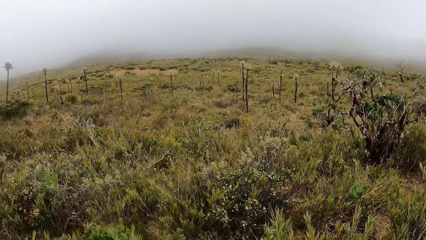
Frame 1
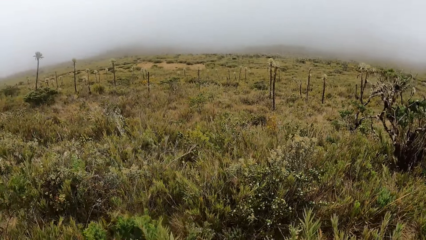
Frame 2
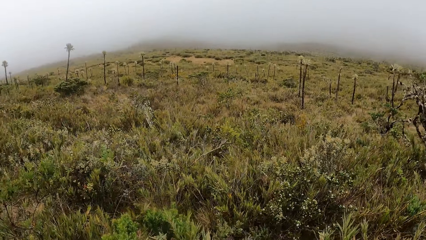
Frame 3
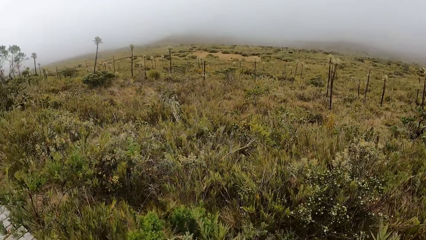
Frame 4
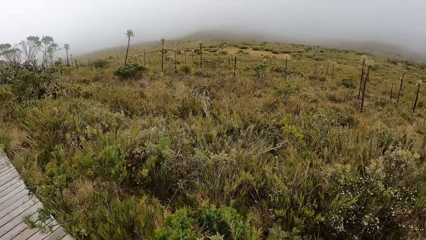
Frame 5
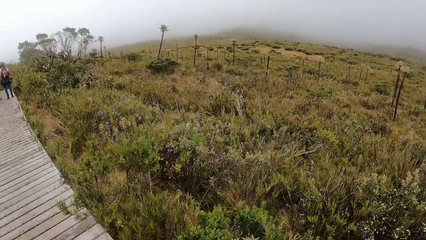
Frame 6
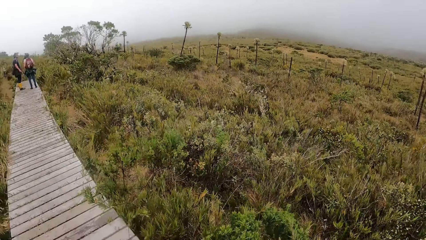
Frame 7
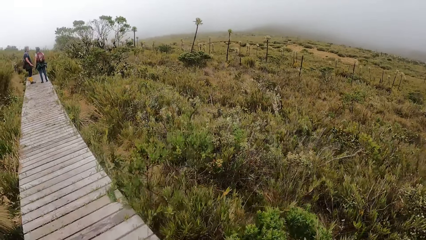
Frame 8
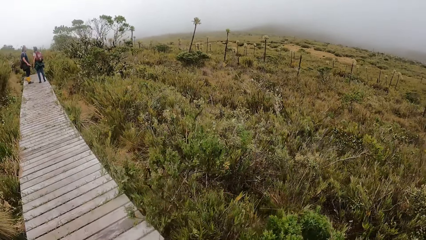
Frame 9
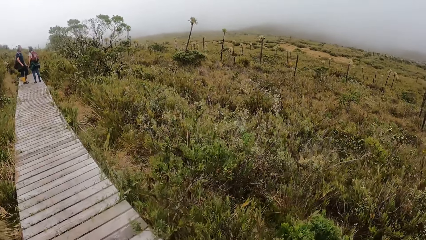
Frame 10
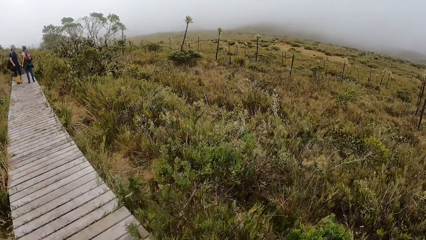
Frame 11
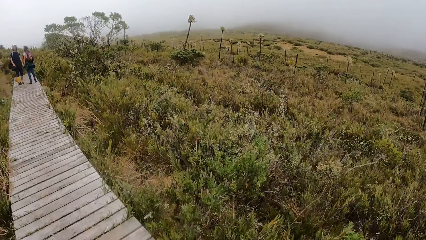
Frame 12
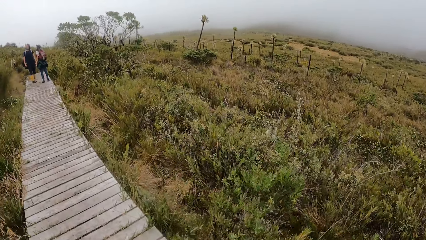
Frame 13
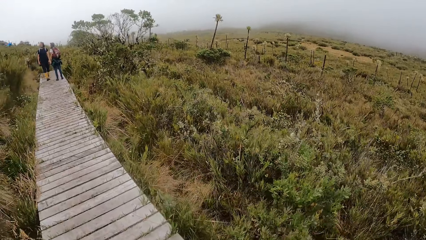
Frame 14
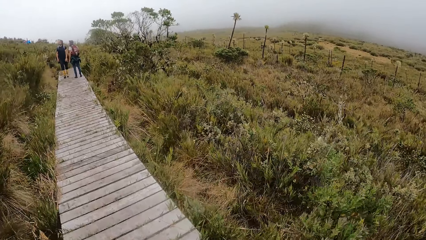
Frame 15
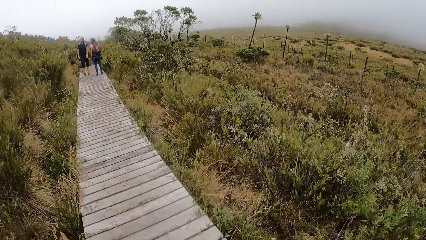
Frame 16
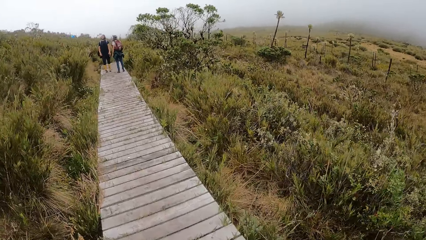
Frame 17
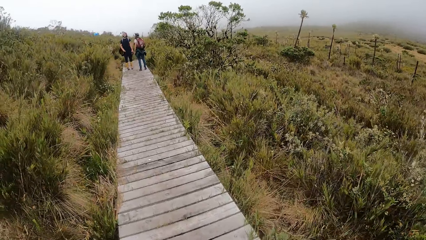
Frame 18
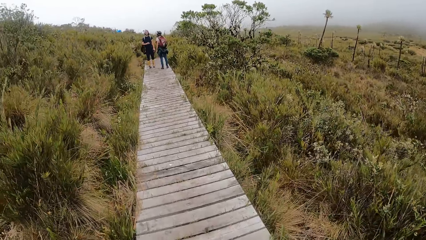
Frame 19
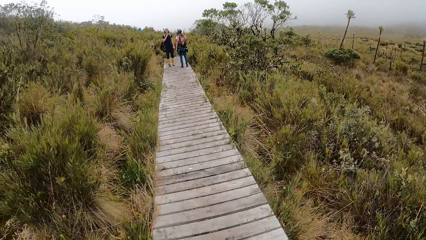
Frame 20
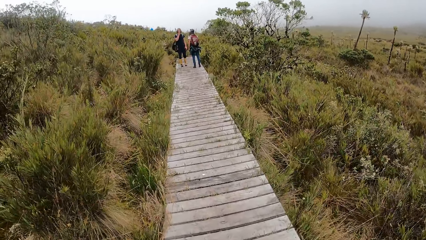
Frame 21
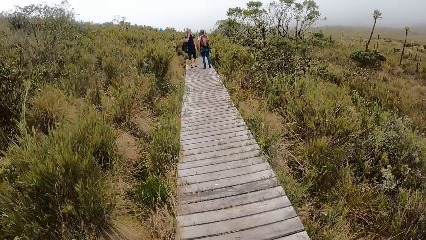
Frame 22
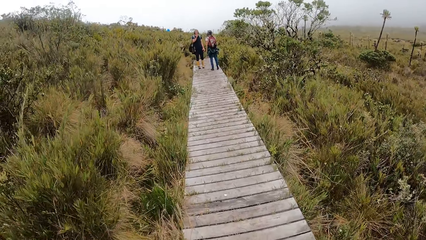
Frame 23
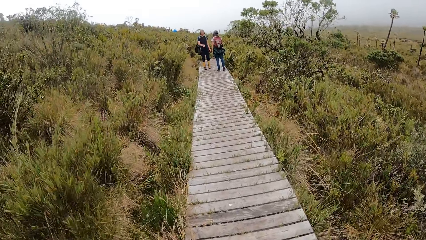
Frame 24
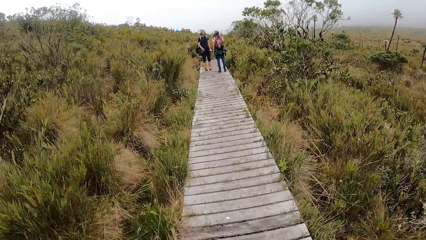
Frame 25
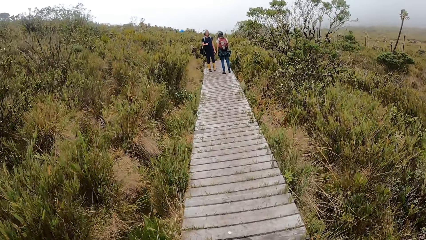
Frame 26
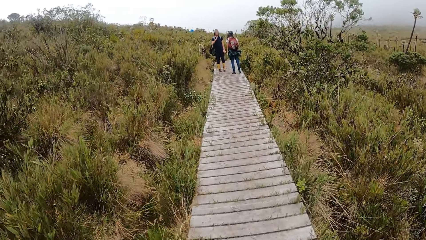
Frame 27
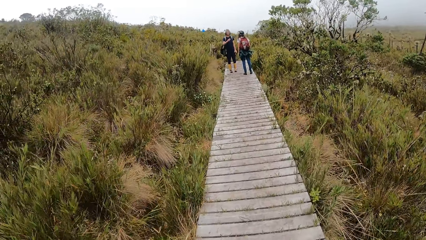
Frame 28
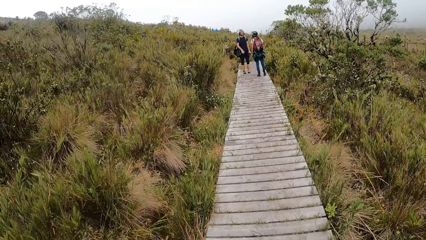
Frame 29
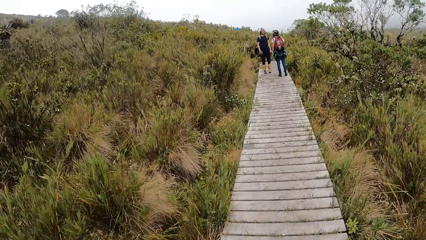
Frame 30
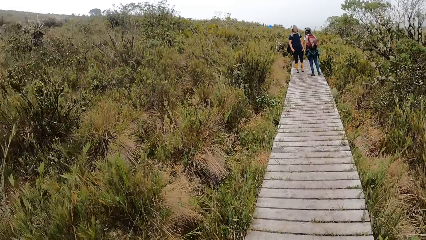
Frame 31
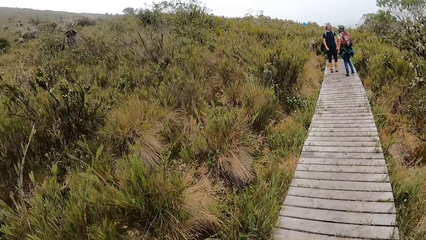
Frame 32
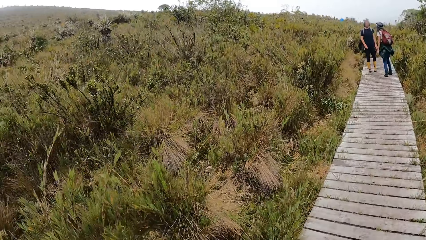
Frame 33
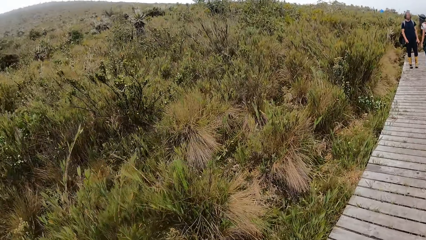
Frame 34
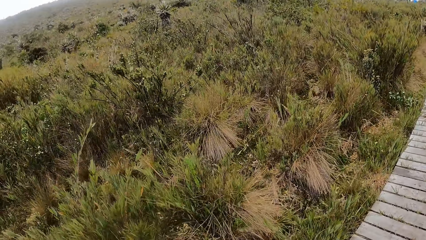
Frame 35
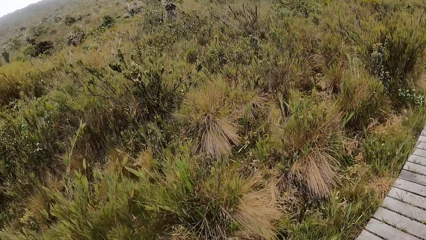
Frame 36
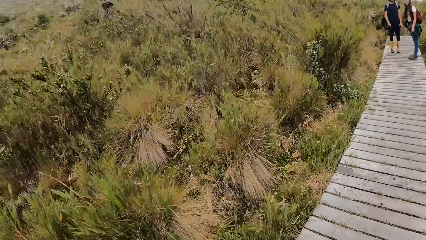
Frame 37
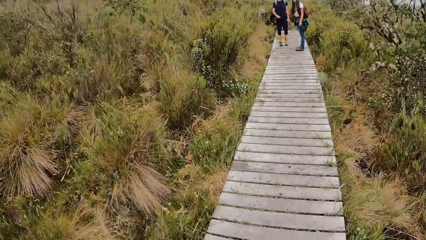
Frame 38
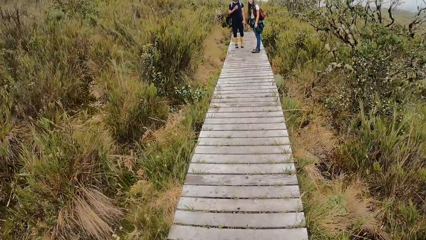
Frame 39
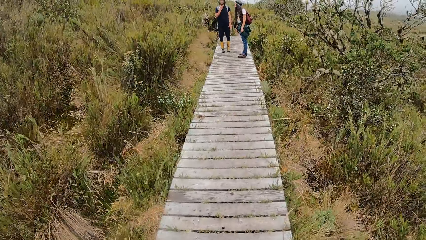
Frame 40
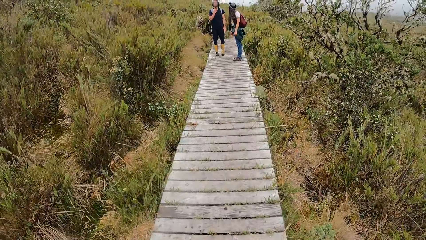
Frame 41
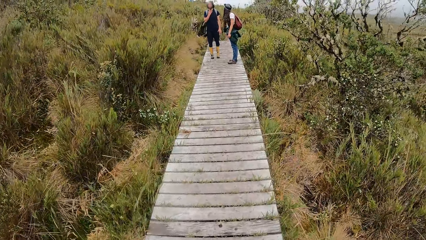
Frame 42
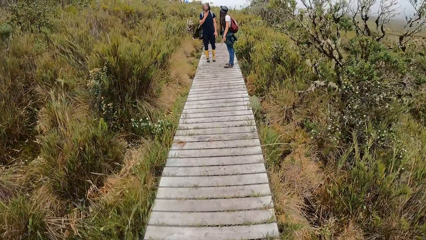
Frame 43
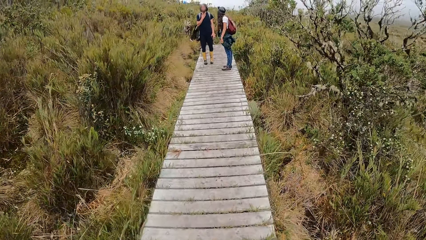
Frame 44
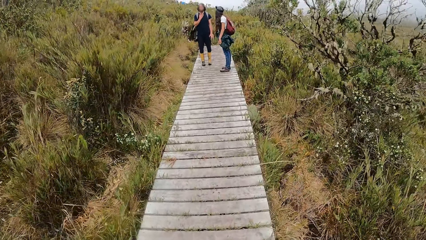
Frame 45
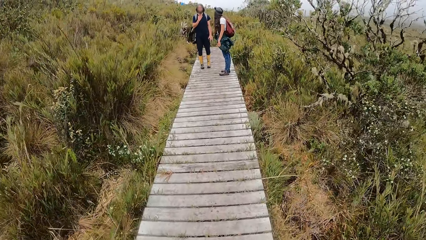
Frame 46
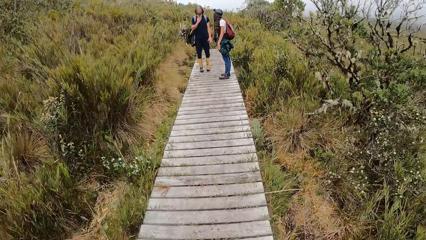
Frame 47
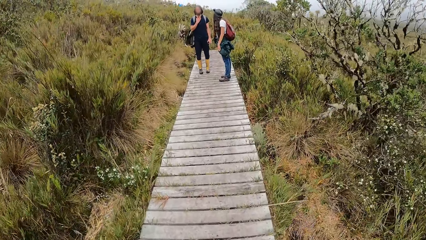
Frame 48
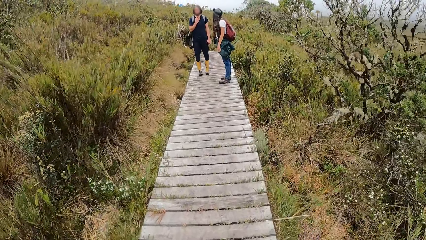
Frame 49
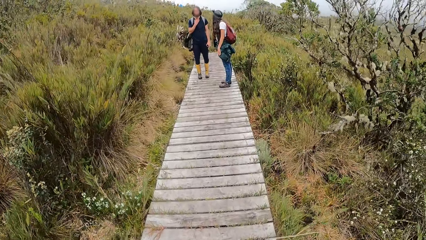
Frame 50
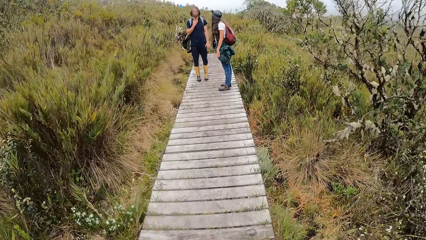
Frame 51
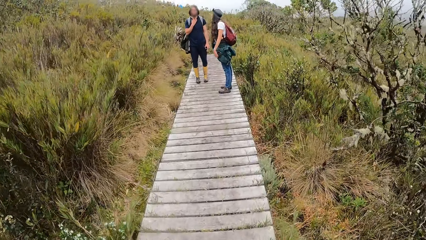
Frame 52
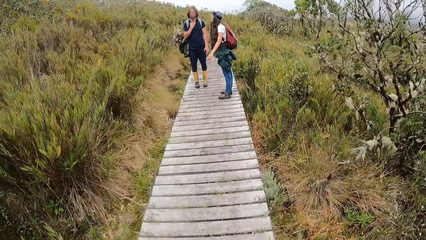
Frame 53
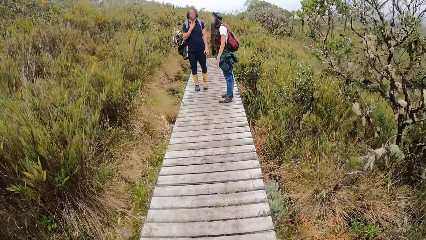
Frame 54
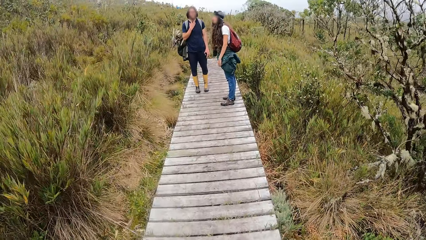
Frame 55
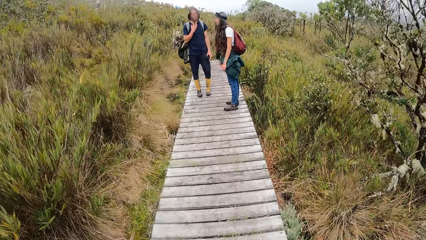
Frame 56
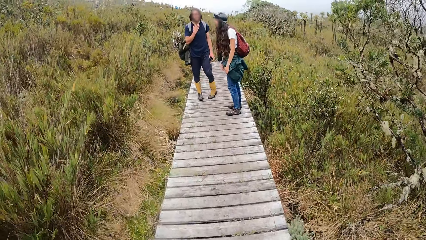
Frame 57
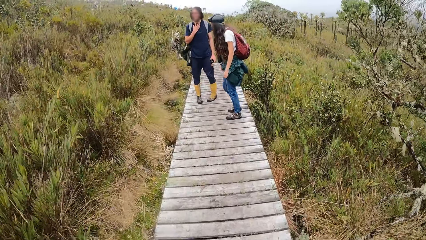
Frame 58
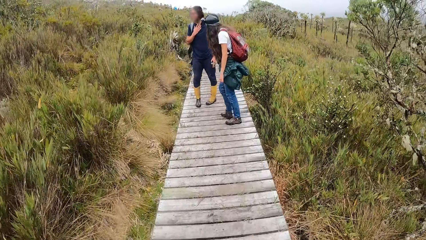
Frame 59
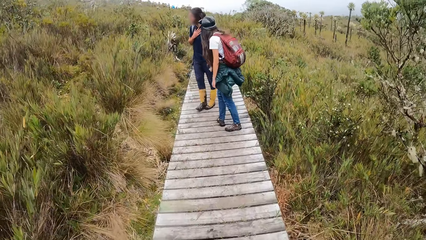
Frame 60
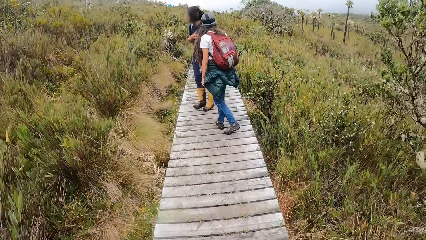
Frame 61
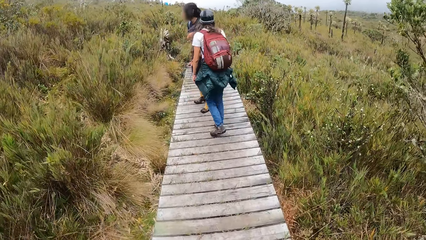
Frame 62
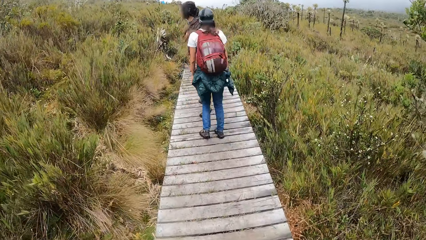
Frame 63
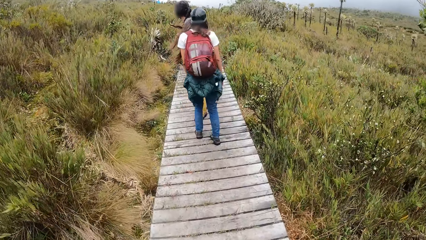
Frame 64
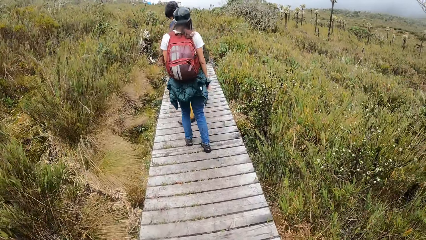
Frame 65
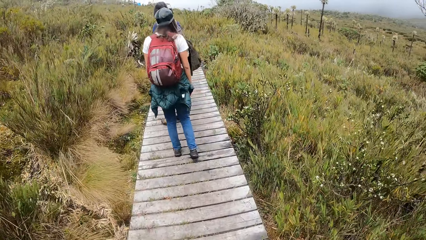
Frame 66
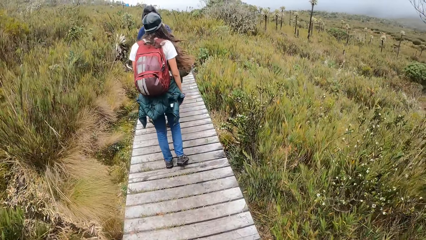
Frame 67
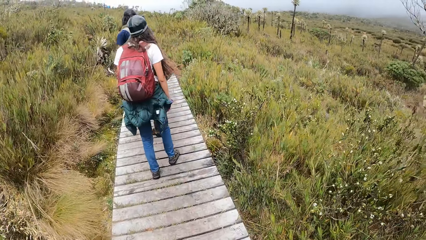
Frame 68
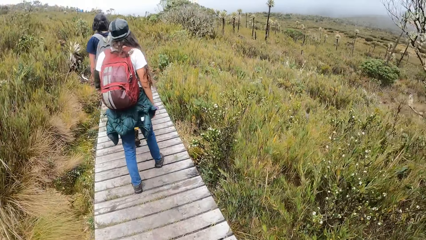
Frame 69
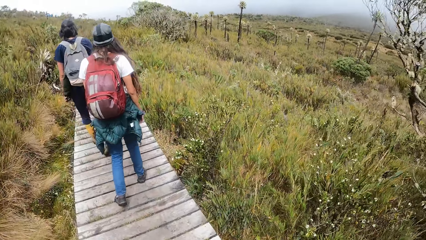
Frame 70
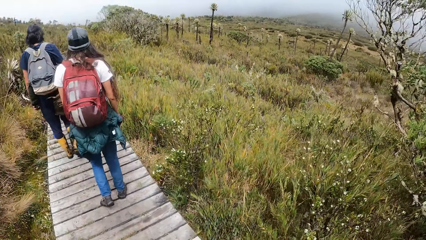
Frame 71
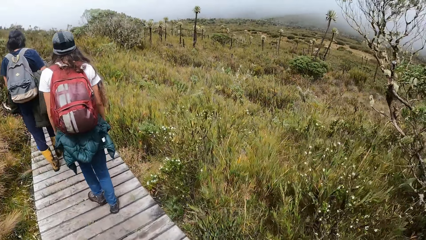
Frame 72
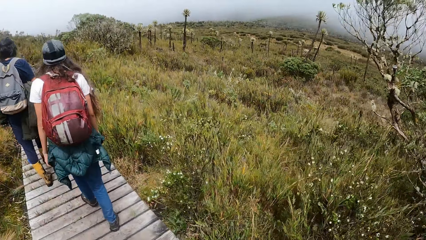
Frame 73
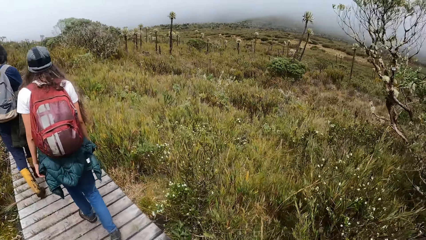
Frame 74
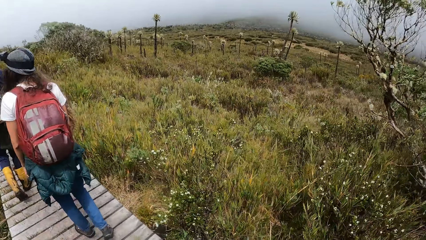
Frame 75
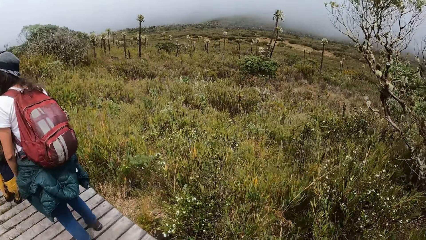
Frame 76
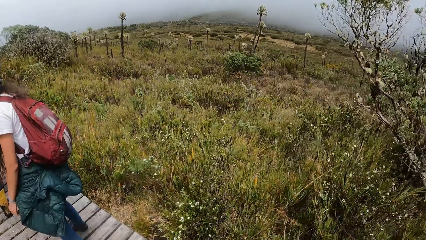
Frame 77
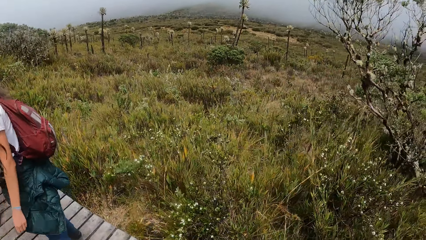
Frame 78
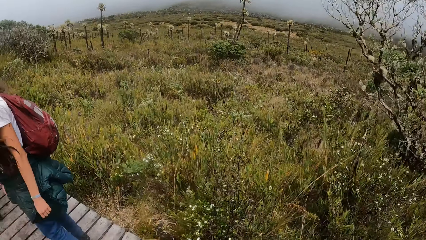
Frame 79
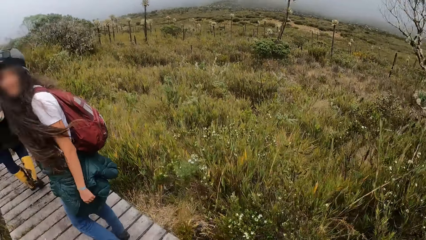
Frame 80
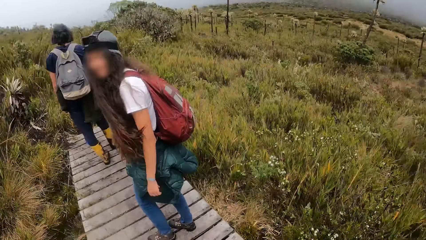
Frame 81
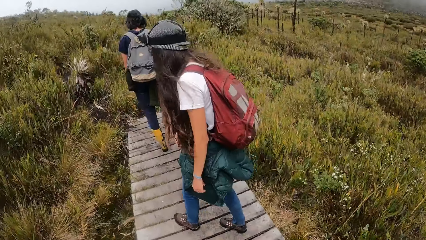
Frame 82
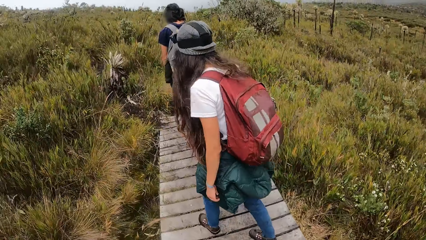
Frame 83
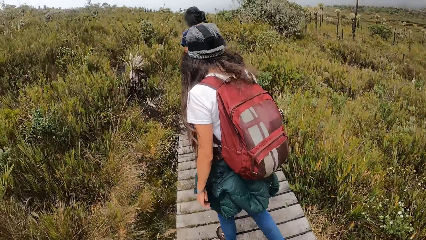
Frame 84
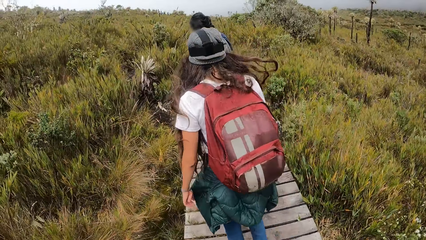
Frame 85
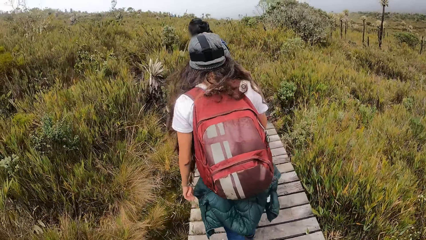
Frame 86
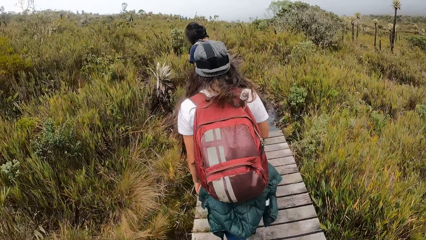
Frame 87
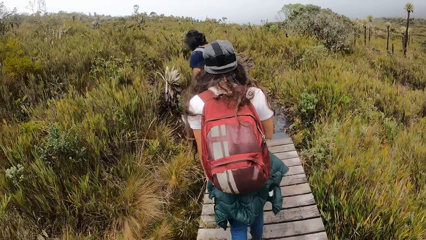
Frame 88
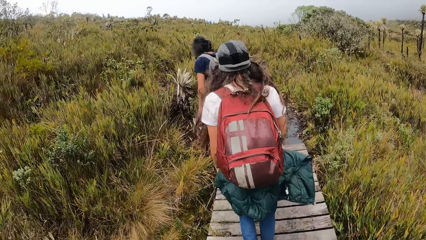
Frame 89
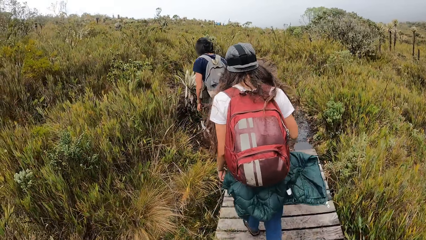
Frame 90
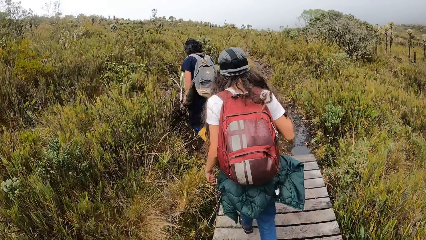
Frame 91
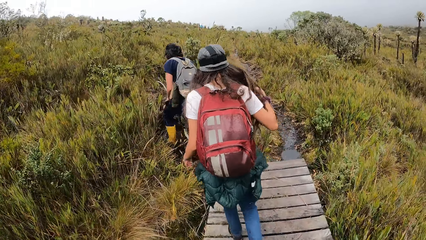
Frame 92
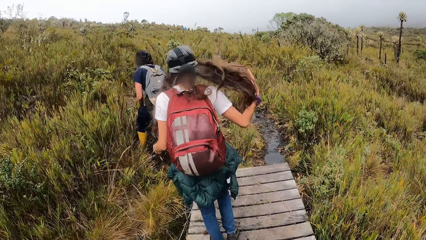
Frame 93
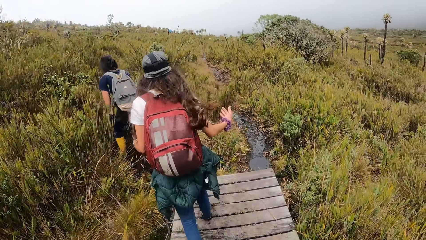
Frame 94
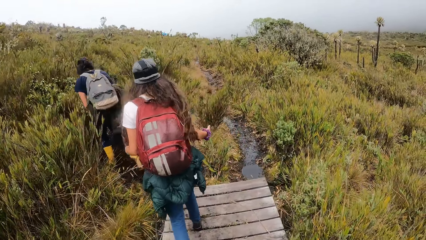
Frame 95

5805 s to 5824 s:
The camera wearer walks on the bridge.
